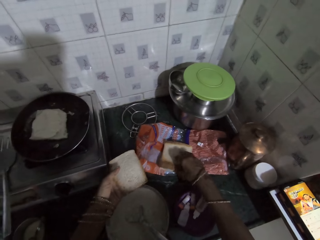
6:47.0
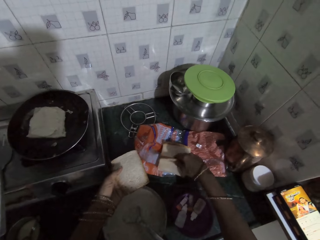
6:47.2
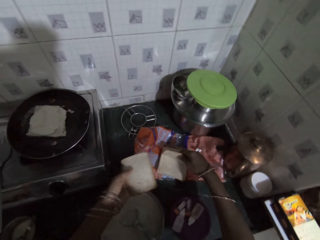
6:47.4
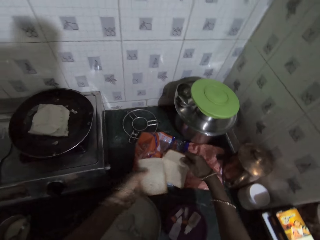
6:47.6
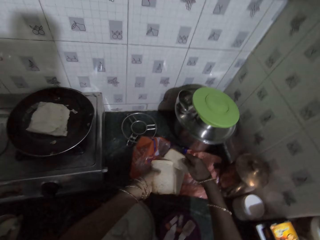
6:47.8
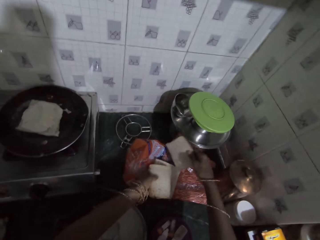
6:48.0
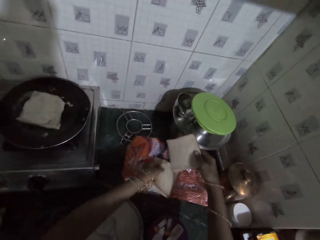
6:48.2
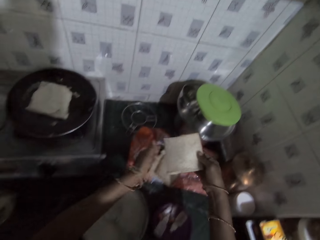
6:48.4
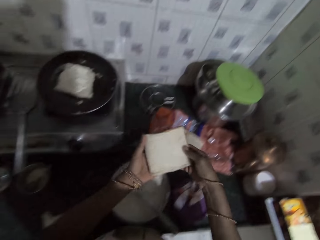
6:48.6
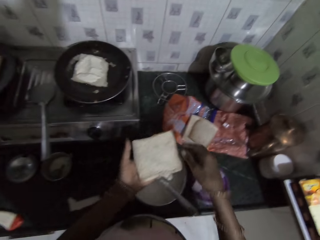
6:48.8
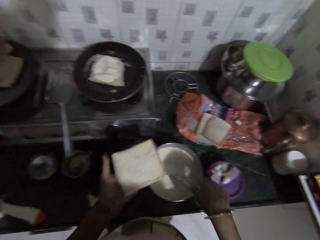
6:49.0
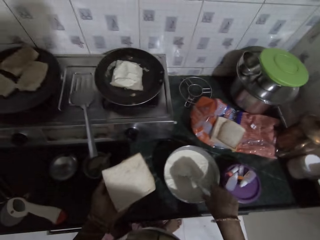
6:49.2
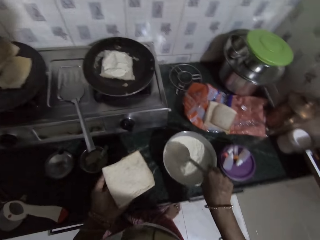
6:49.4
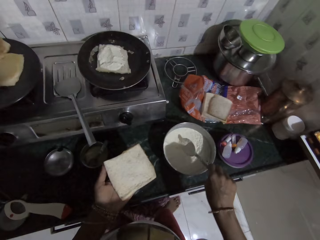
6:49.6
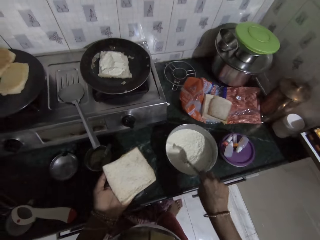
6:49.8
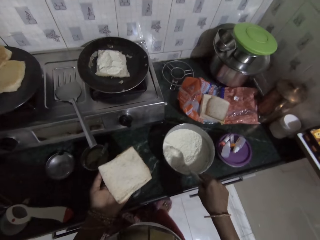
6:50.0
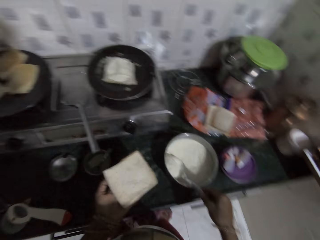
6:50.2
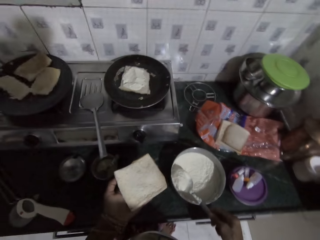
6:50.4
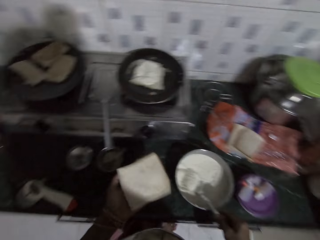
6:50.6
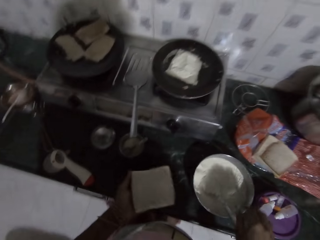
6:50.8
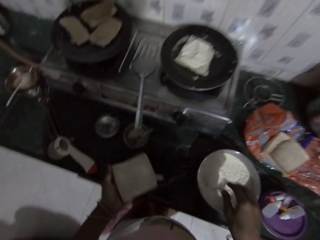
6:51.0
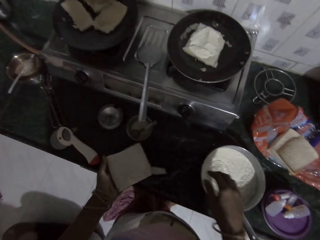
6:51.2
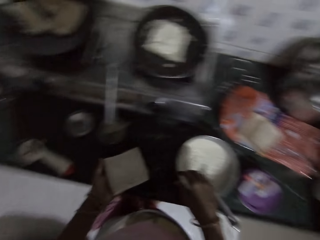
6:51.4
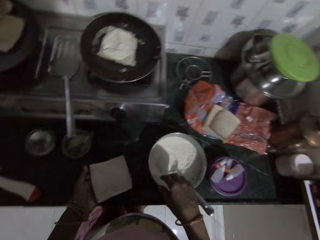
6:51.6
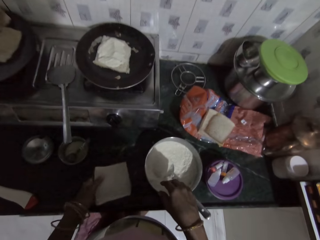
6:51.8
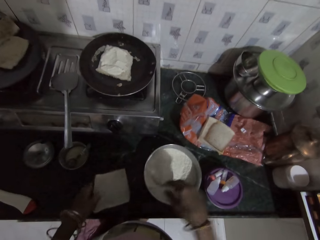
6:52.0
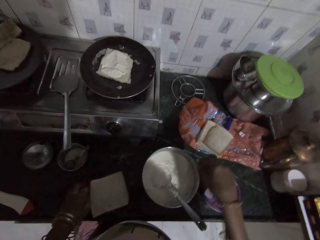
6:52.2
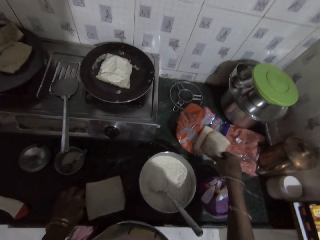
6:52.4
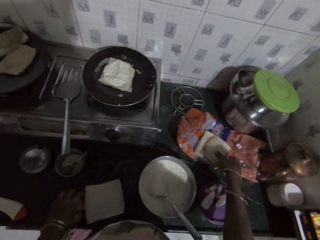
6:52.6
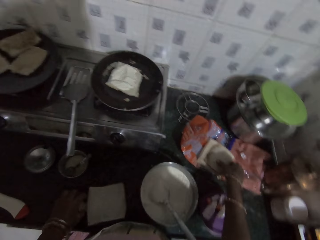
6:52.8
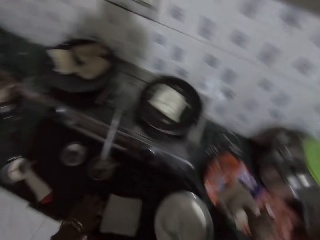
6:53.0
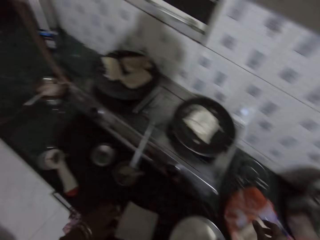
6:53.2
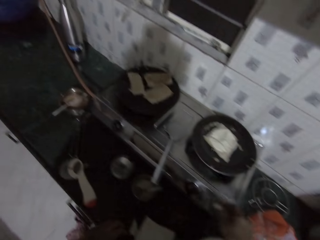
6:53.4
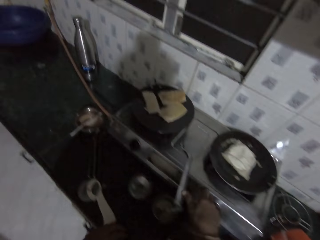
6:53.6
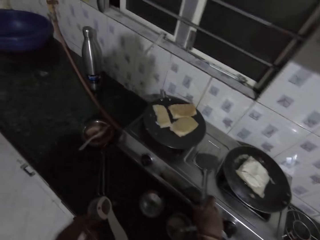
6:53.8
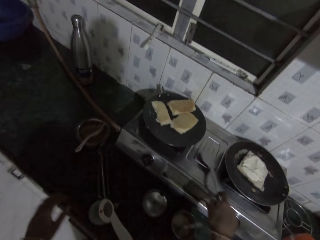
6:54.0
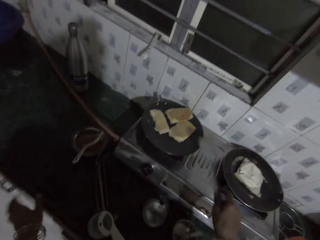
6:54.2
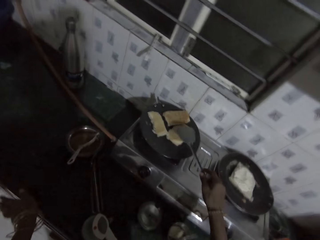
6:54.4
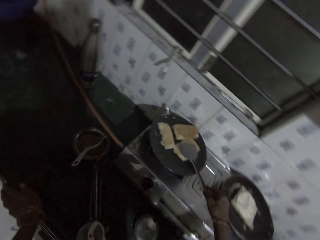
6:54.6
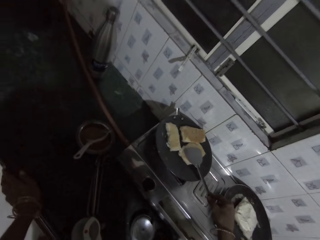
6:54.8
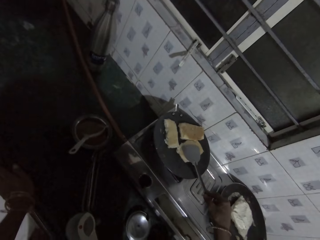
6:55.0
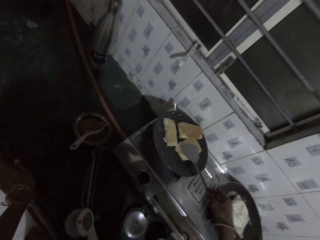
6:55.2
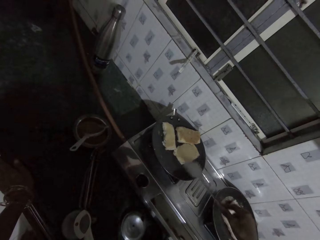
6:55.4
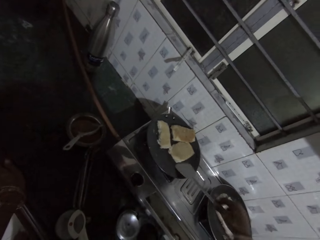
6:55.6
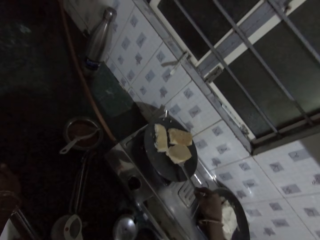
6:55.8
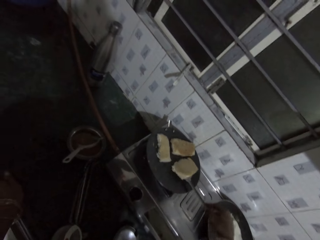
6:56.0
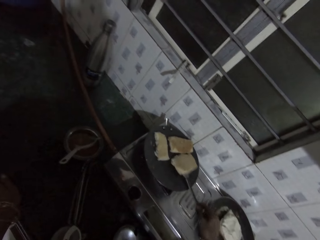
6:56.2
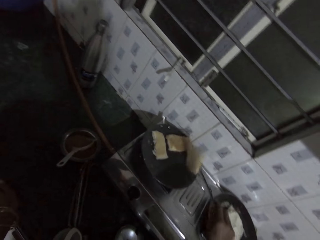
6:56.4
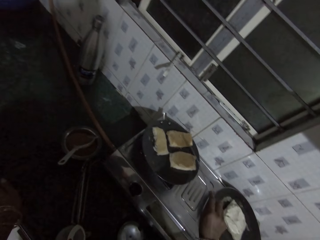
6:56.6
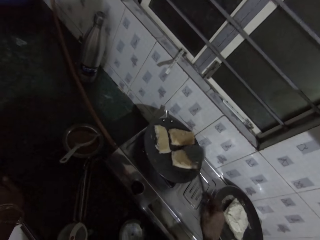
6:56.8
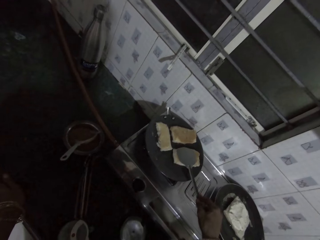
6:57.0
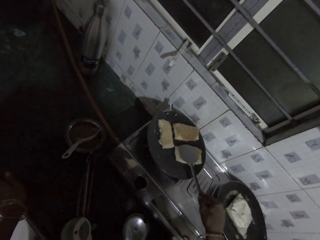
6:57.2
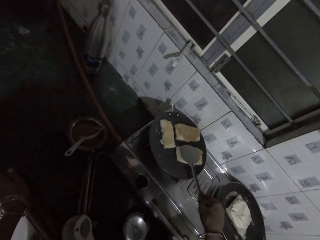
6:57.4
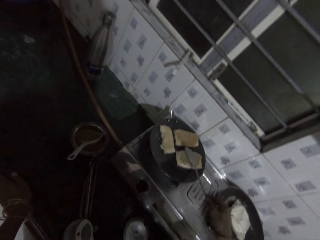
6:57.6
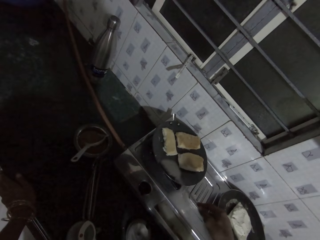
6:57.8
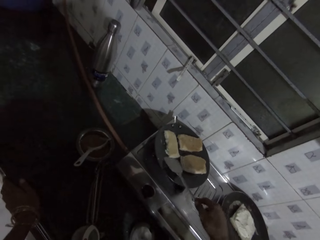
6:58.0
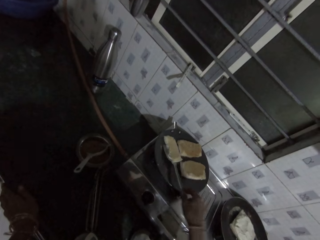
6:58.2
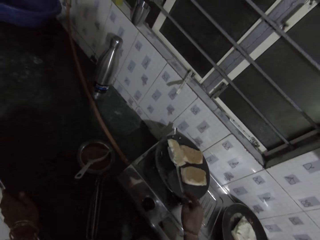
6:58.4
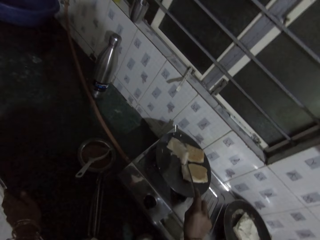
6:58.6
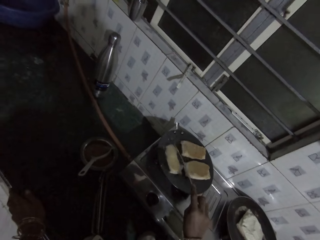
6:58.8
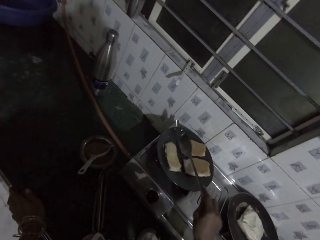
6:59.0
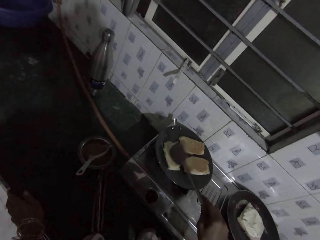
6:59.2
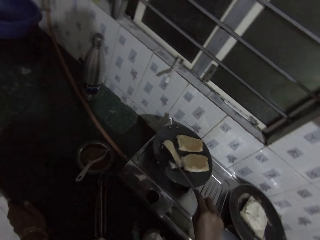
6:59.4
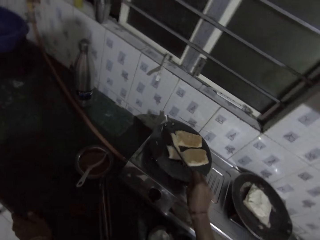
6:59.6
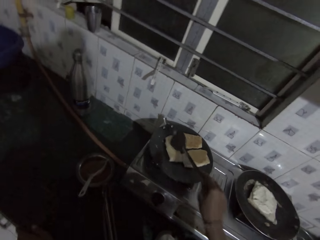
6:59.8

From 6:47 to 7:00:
The camera wearer picks up a slice of bread on the nylon on the countertop with her right hand. She drops the slice of bread in her left hand on the nylon on the countertop. She passes the slice of bread from her right hand to her left hand. She holds the spoon in the pan of stuffing on the countertop with her right hand. She scoops stuffing from the pan of stuffing on the countertop with the spoon in her right hand. She drops the spoon in the pan of stuffing on the countertop with her right hand. She touches a slice of bread on the nylon on the countertop with her right hand. She stares around the room. She picks up the spoon from the cooker on the countertop with her right hand. She presses a sandwich in the frying pan on the cooker with the spoon in her right hand. She turns over the sandwiches in the frying pan on the cooker with the spoon in her right hand.

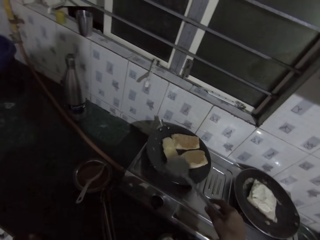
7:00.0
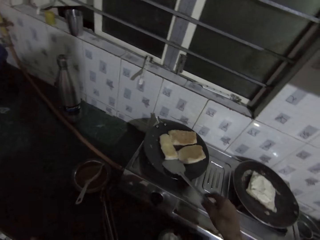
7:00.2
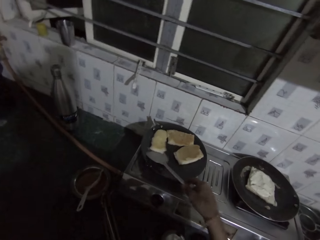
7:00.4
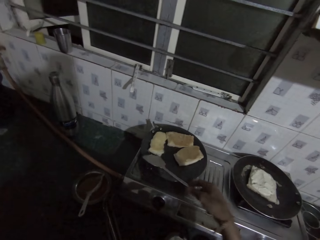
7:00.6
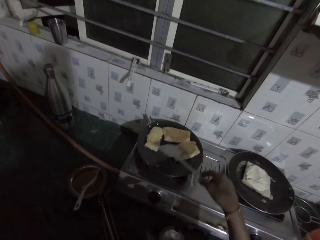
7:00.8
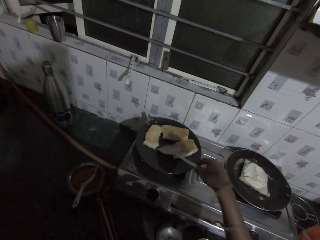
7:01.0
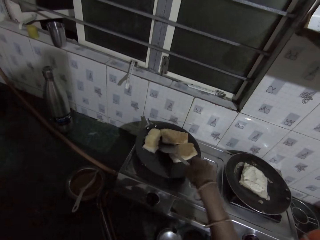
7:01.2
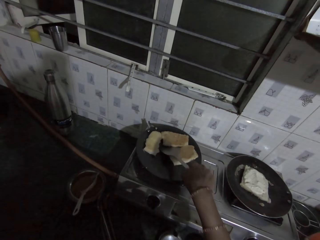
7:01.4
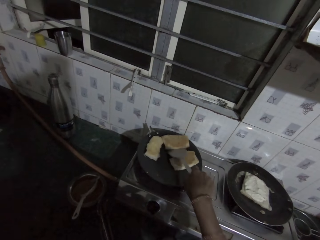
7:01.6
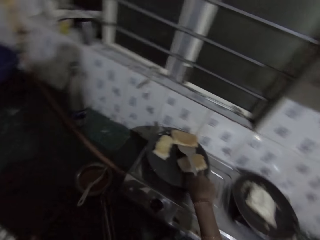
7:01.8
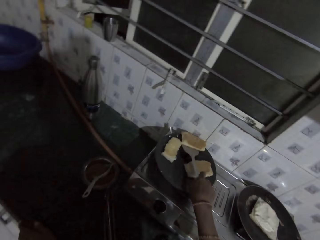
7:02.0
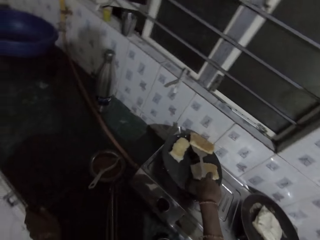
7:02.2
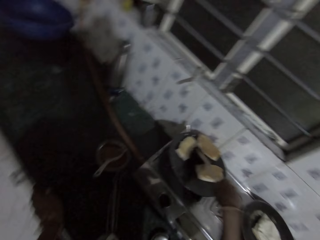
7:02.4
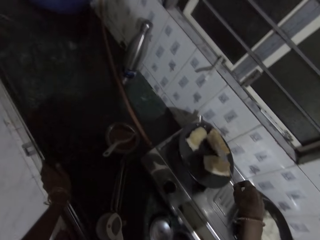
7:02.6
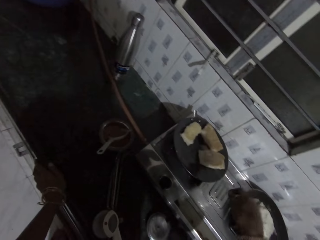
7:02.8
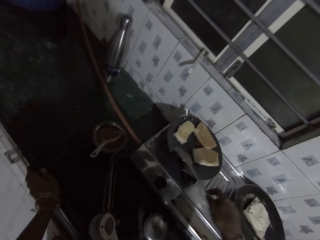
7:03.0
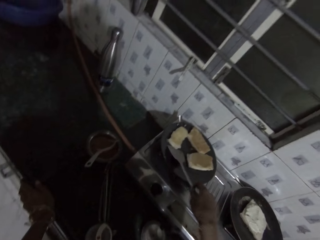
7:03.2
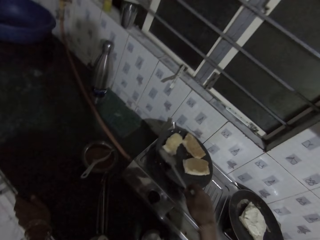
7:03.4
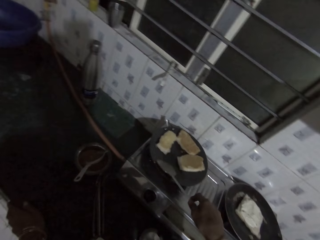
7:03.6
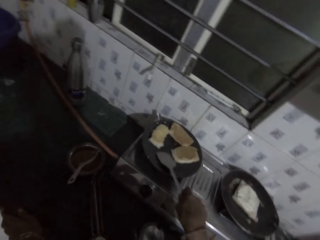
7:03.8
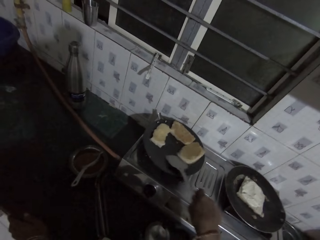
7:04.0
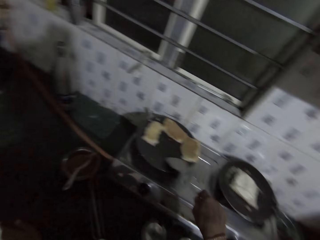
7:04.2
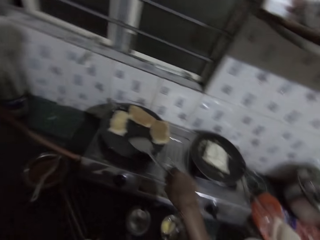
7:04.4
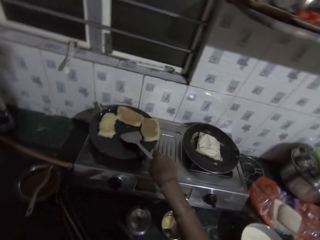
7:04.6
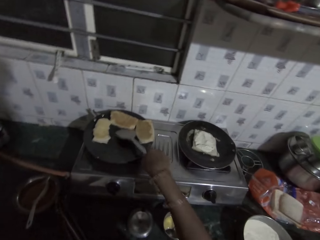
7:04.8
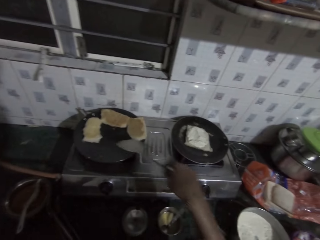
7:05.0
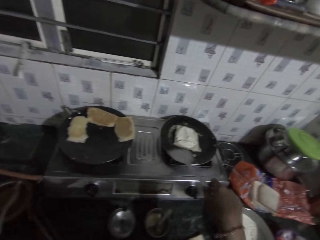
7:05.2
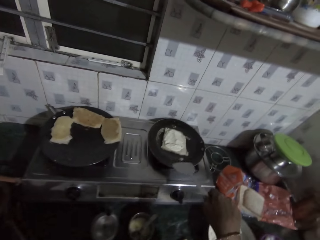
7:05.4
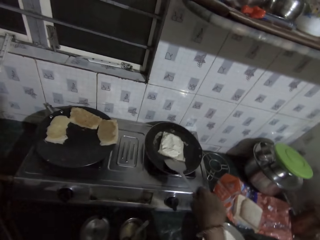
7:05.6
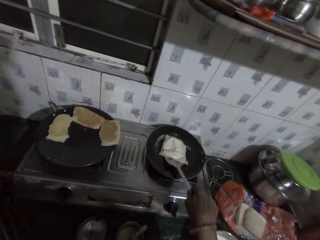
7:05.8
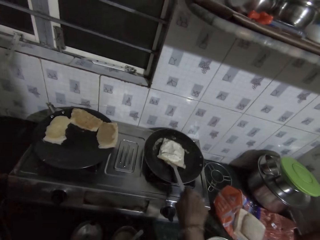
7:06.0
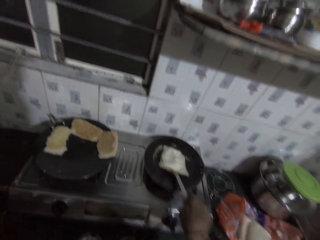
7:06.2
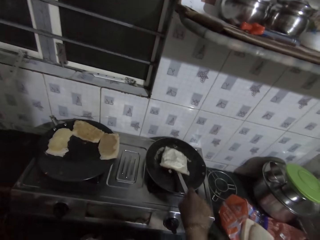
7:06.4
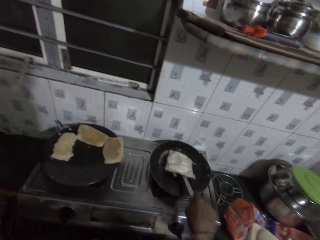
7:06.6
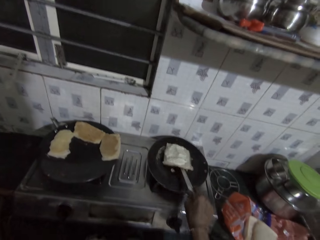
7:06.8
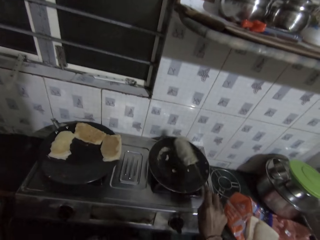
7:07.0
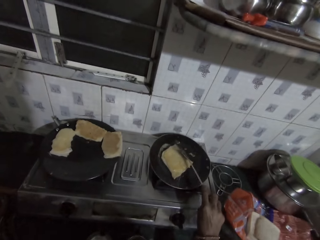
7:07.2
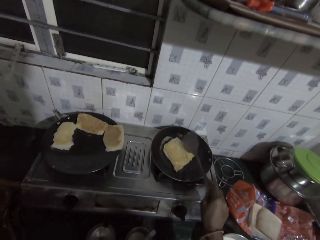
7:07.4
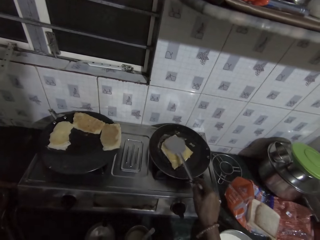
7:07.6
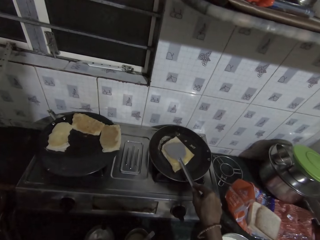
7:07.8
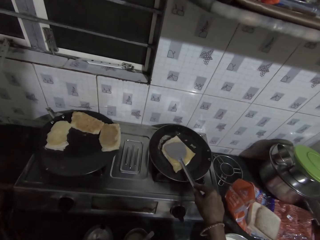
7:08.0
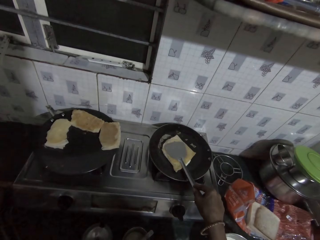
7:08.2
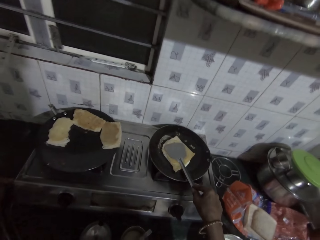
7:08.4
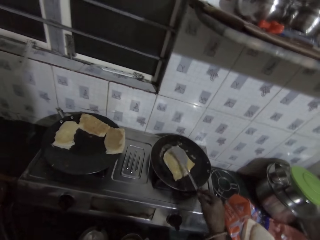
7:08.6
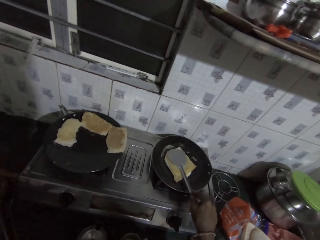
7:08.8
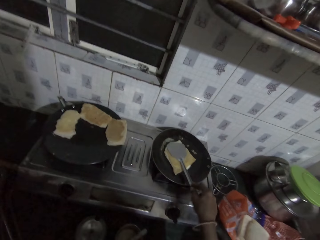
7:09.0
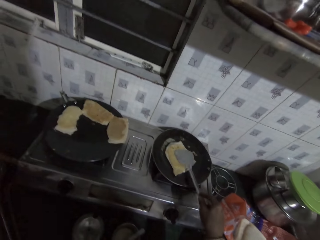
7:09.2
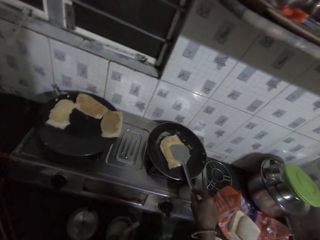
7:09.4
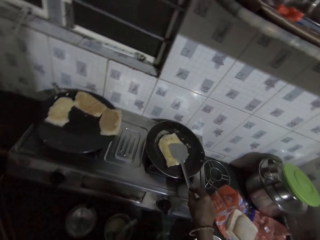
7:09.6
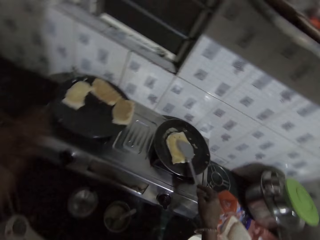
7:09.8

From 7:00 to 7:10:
The camera wearer turns over the stuffed bread in the mini frying pan on the cooker with the spoon in her right hand. She fries the stuffed bread in the frying pan on the cooker with the spoon in her right hand.
